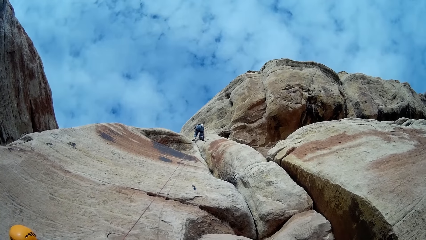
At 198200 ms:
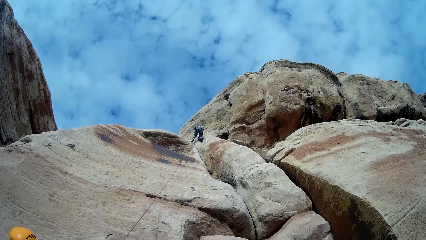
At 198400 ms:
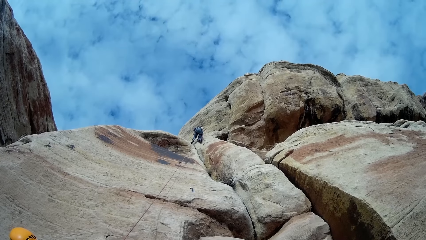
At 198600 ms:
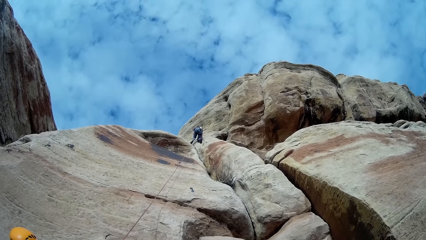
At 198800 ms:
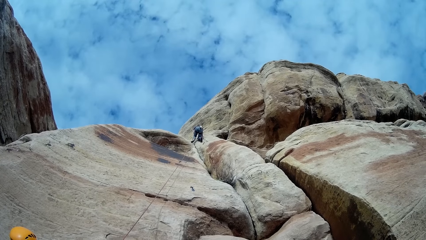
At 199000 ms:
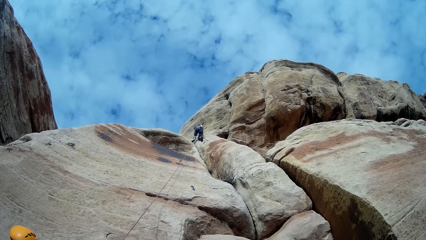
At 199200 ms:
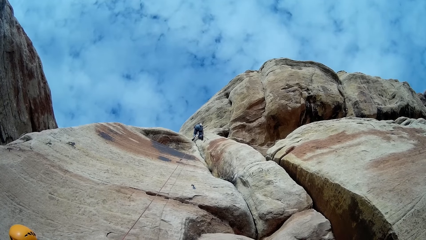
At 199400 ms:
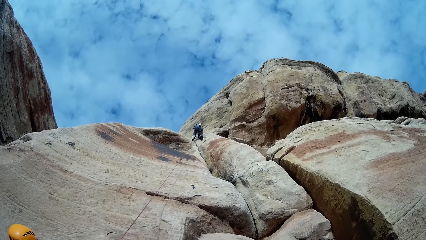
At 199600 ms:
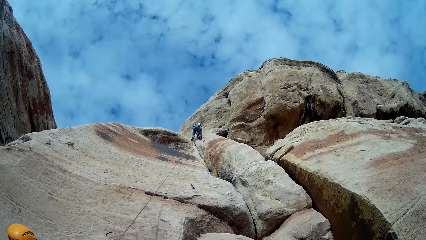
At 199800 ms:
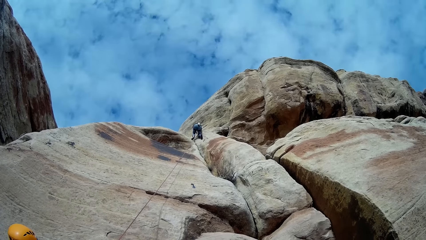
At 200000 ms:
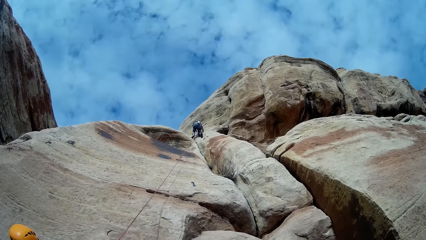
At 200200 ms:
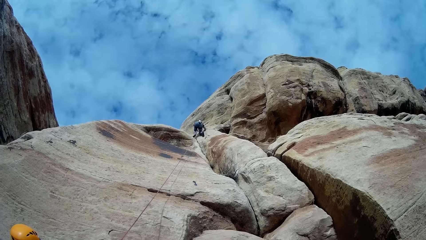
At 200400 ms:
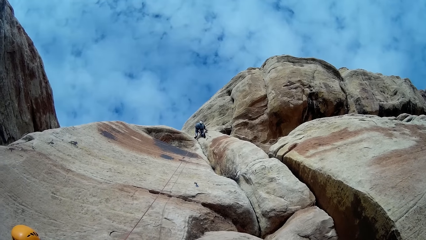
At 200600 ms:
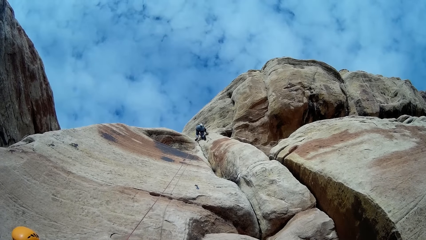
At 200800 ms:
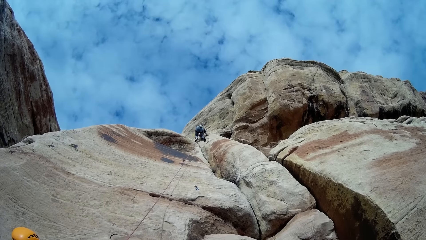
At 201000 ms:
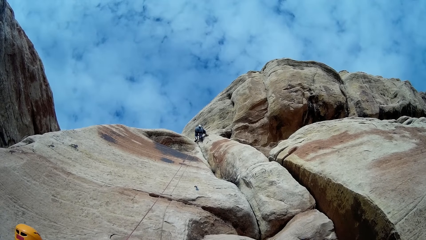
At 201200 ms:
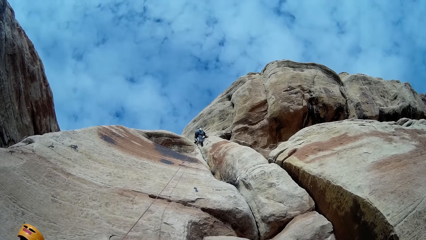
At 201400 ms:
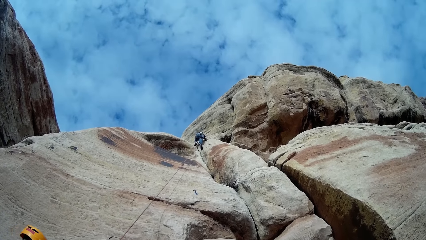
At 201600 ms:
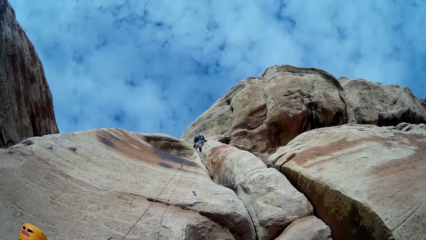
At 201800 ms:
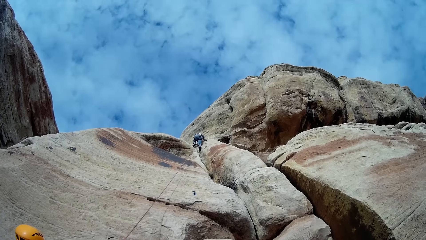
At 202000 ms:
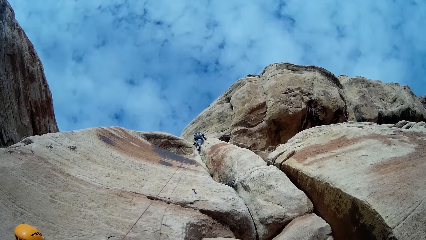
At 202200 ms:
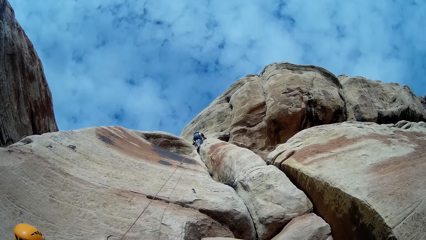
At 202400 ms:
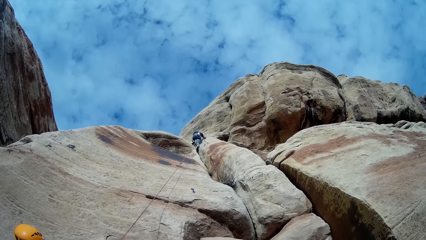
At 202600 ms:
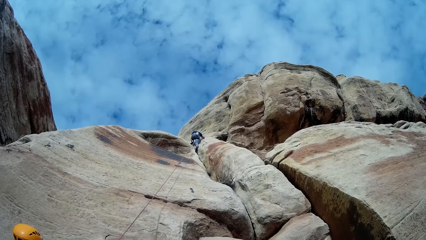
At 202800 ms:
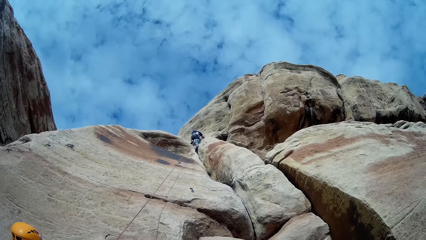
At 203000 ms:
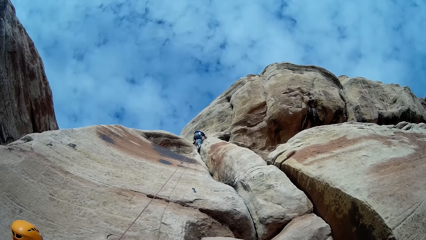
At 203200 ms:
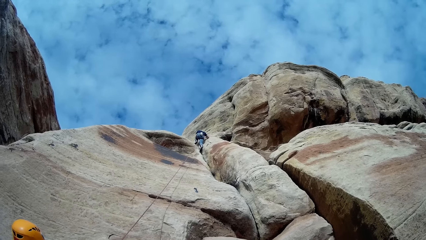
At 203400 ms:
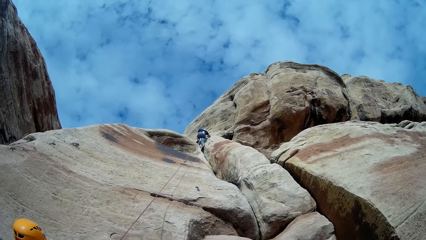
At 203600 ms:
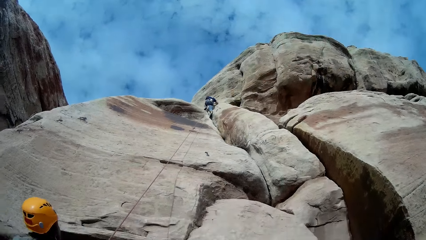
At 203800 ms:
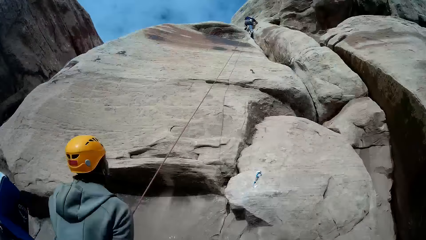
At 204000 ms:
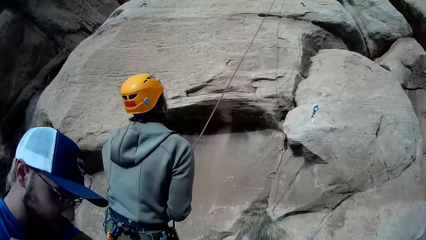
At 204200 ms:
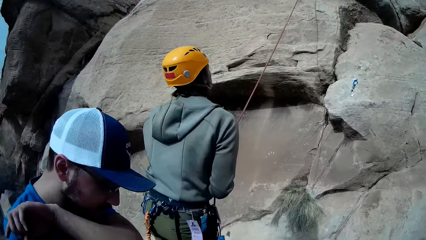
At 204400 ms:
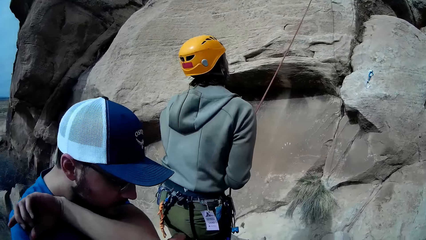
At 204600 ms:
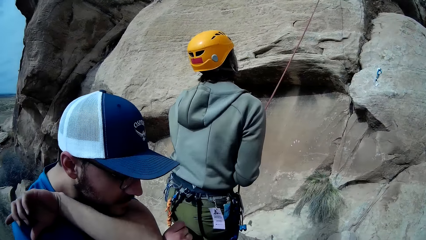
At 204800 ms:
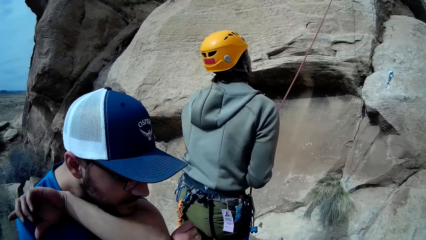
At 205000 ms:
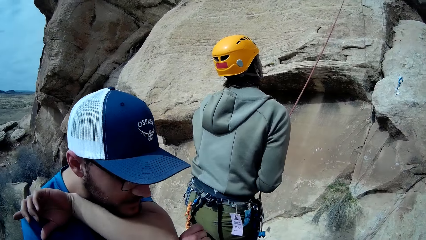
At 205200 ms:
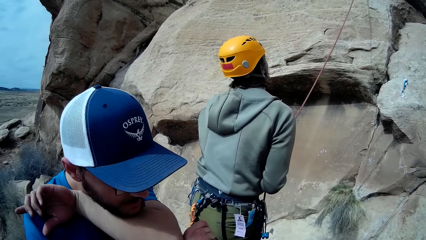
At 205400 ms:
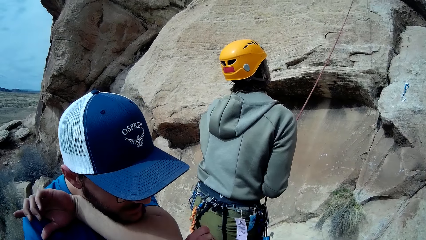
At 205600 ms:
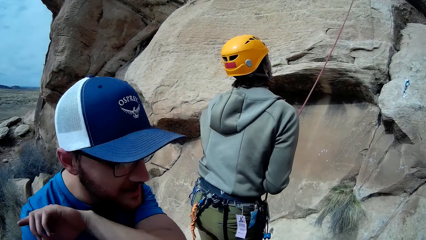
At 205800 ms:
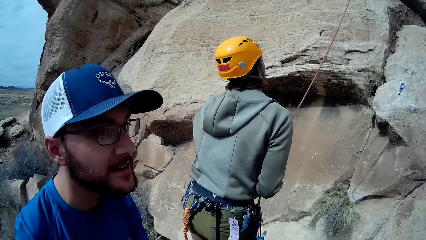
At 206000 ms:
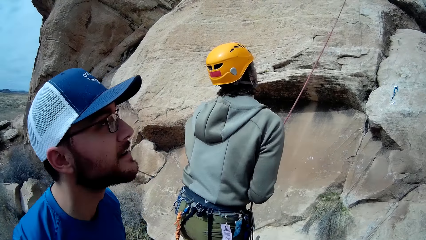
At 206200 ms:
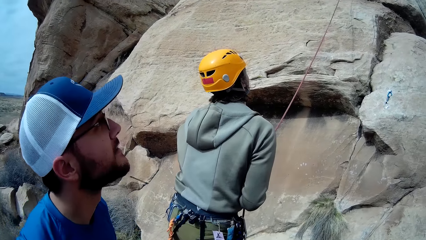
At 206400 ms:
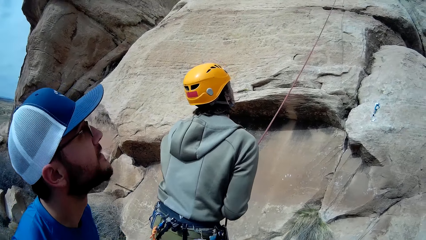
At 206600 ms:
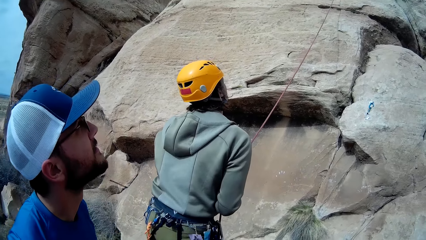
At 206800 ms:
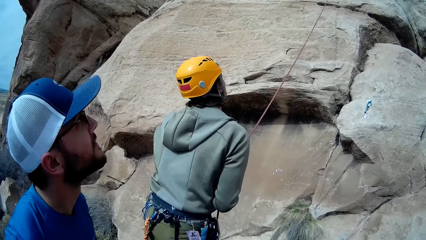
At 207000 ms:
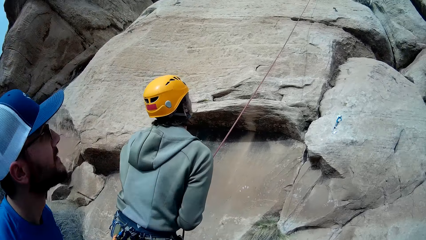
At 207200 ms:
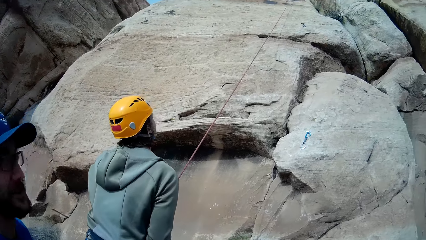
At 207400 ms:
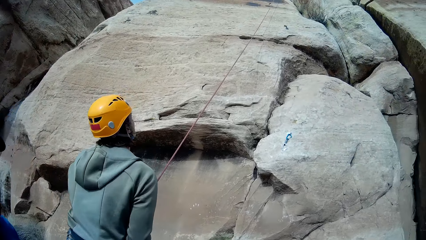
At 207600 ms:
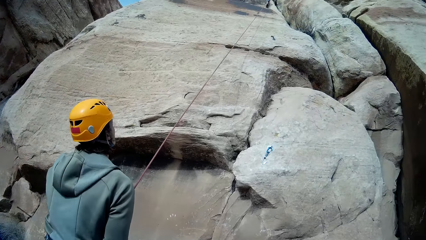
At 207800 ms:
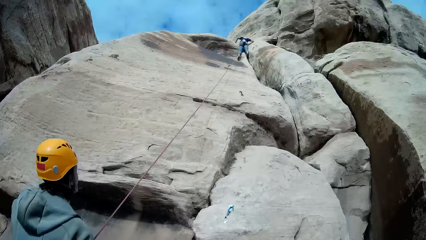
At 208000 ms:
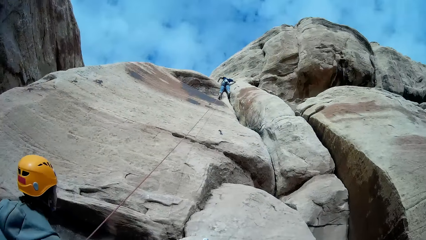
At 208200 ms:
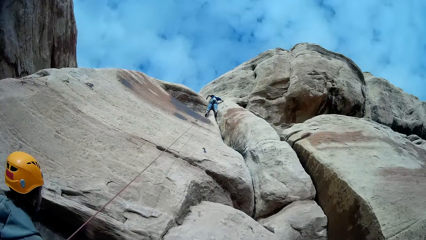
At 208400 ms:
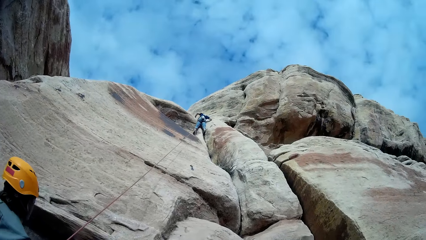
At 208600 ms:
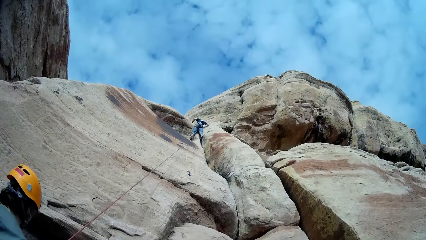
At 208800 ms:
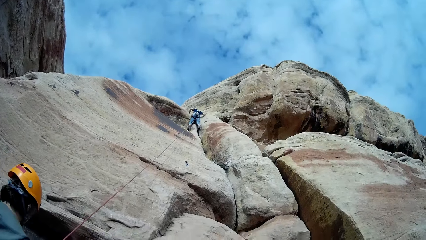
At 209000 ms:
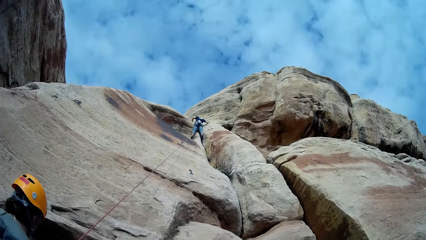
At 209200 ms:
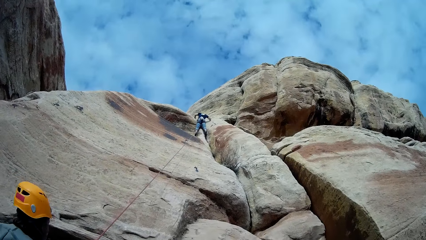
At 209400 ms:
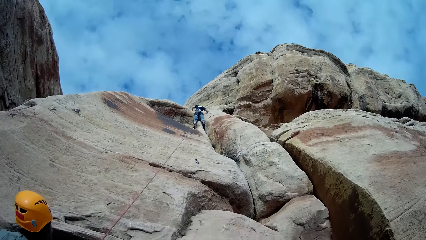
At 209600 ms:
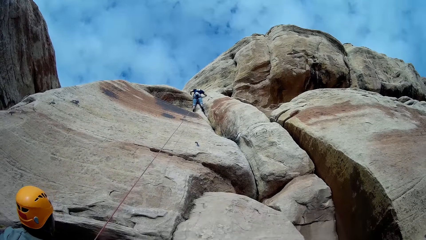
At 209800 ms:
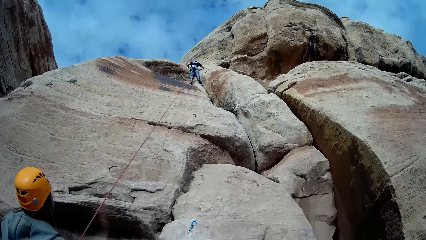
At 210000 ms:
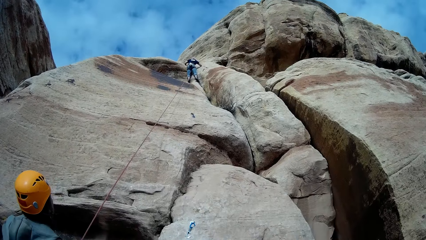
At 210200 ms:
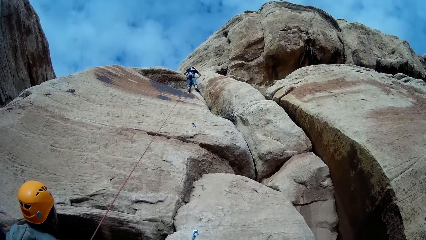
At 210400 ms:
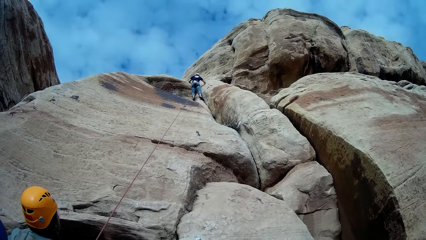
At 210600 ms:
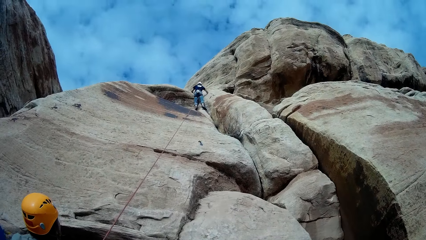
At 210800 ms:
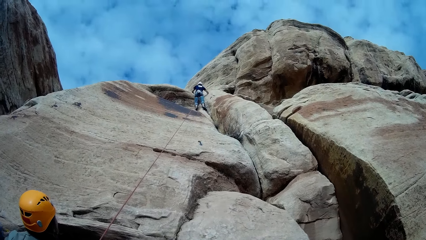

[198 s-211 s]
A person comes down the rock. A man puts his face on his hand and removes the hand from the face.
